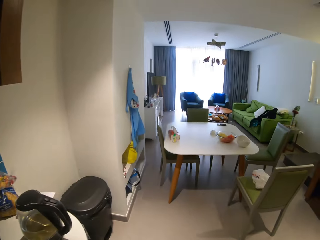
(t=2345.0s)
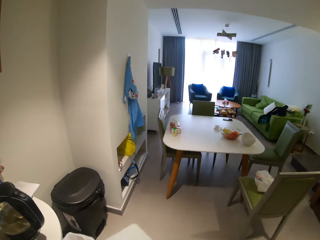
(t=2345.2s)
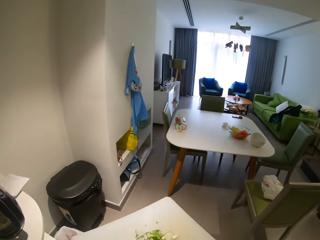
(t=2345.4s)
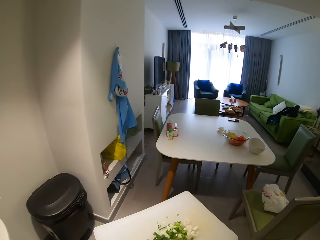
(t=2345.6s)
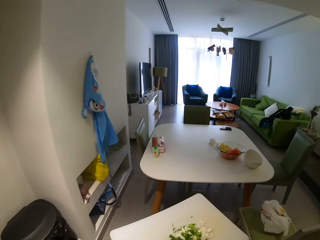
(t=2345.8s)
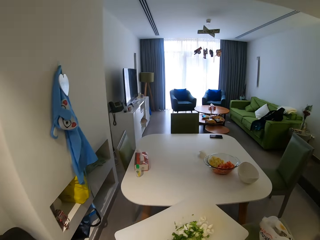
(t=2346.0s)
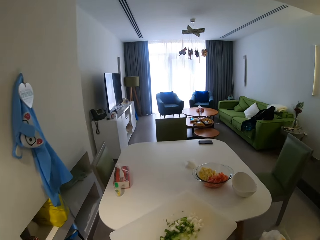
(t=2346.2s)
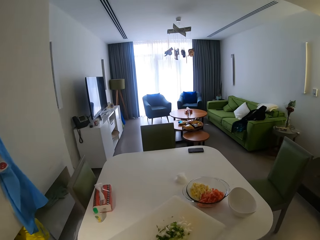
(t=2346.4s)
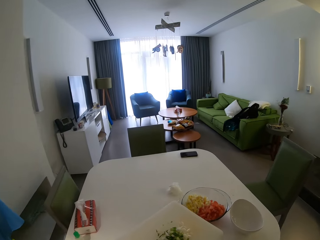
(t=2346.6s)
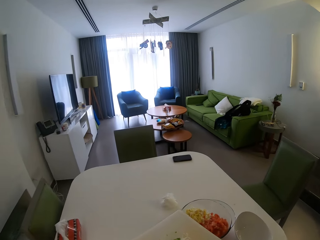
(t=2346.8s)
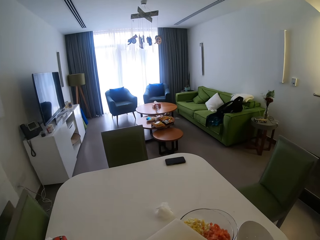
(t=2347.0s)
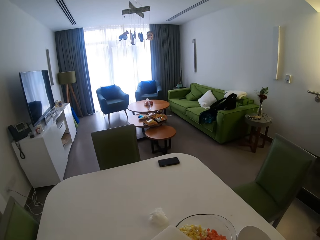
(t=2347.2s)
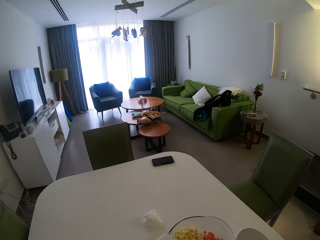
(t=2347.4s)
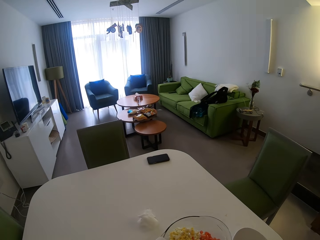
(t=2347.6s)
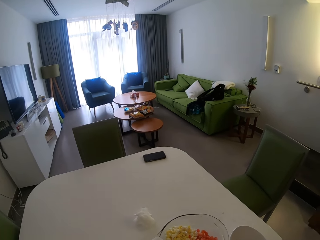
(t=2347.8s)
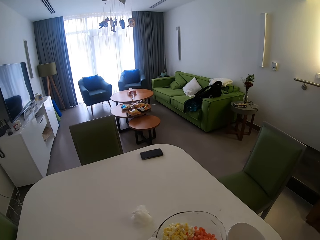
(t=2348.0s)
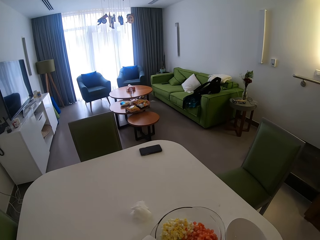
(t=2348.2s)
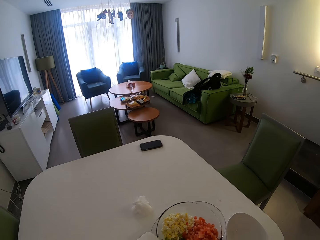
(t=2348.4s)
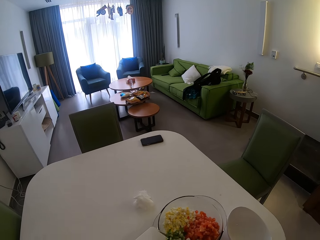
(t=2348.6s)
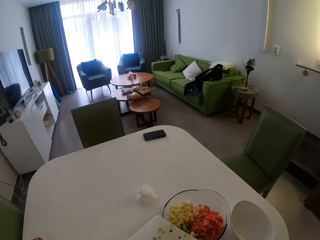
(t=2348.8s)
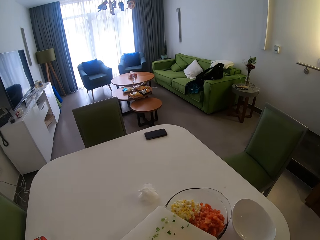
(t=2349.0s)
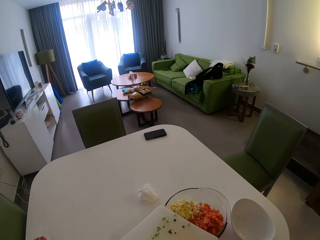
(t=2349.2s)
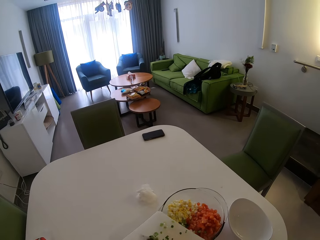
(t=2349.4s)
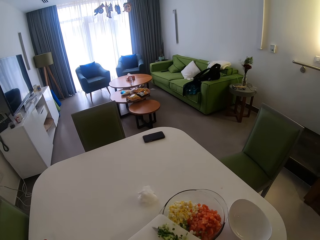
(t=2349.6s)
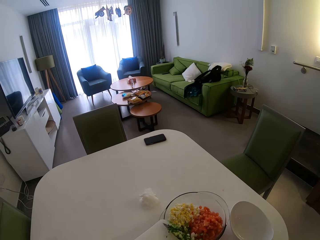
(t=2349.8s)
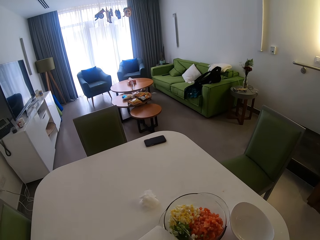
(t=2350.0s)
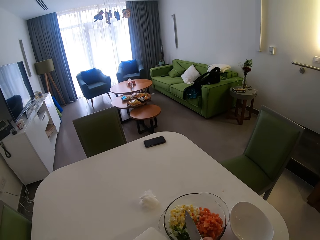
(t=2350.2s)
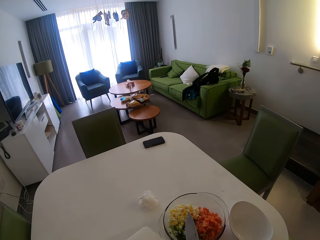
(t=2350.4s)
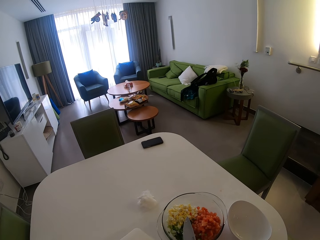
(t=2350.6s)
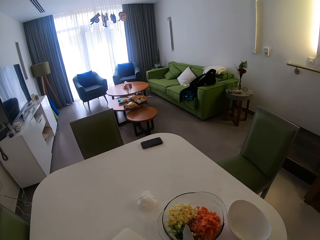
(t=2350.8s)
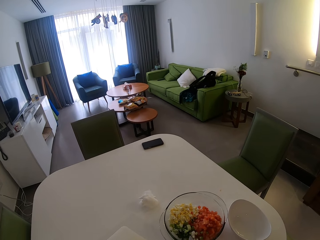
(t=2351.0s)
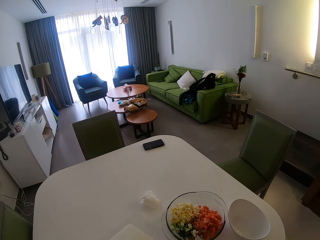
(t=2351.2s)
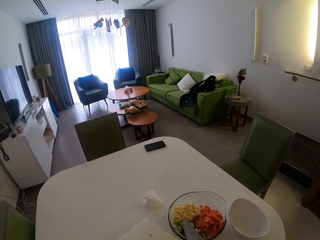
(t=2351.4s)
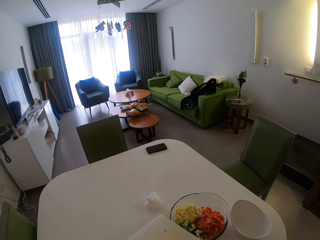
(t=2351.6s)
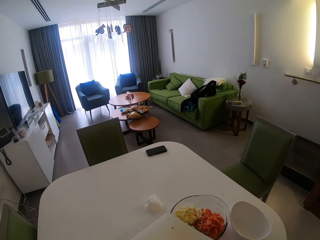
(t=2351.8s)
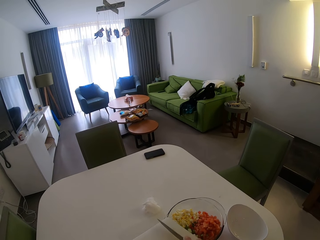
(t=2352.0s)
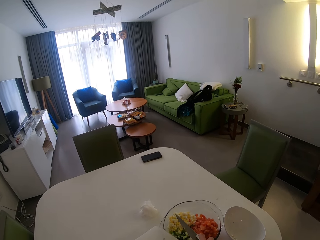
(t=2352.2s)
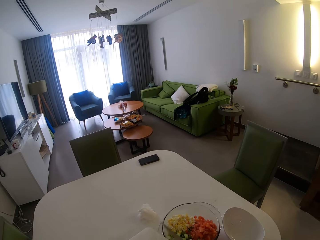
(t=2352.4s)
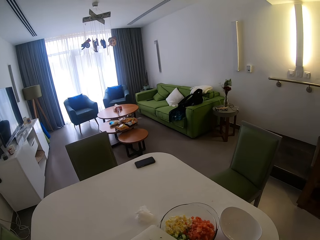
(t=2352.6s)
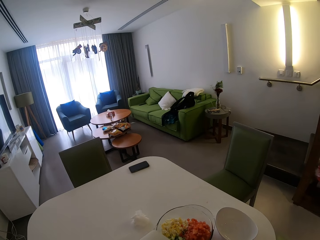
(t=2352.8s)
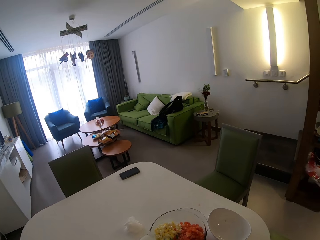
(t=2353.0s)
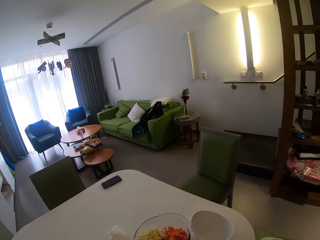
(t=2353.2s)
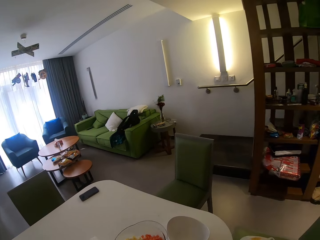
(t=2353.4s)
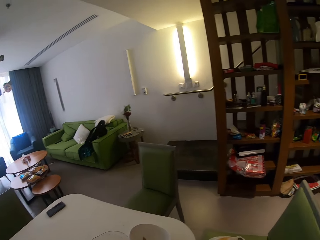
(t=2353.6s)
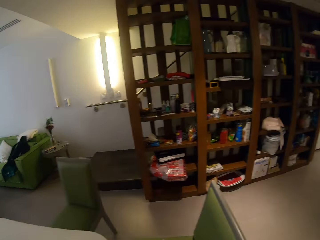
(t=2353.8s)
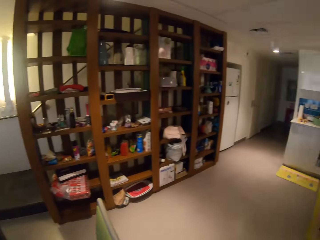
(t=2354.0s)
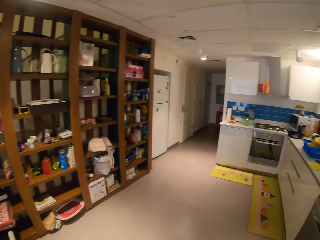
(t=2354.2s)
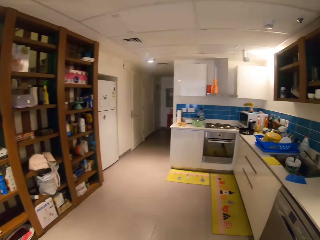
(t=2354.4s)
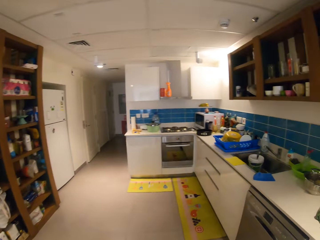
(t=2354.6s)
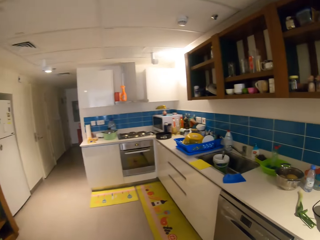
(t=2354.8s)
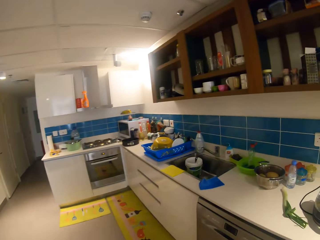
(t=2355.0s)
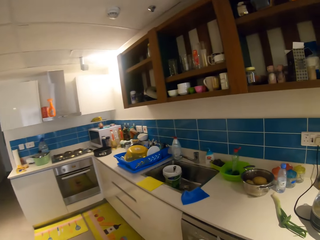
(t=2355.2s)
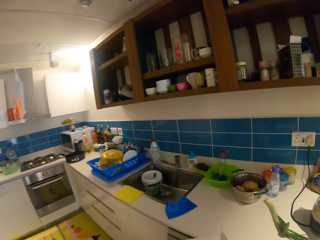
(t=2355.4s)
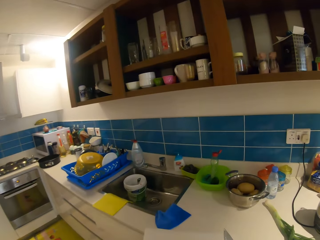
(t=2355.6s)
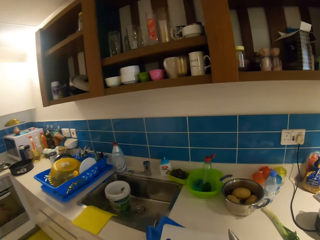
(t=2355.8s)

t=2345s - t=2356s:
The camera wearer walks around. She transfers the spring onion from the chopping board to the glass bowl with the knife in her right hand. She looks around the table. She walks around.

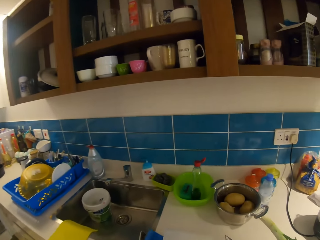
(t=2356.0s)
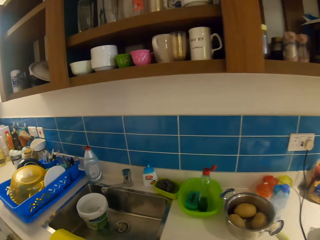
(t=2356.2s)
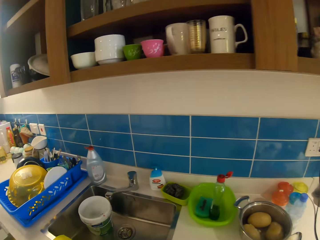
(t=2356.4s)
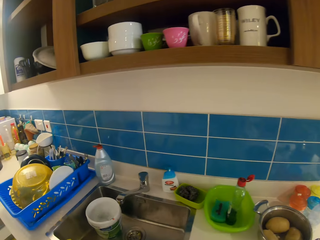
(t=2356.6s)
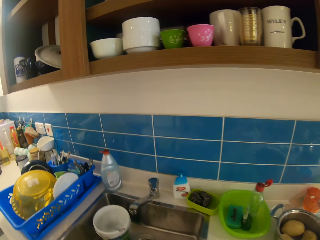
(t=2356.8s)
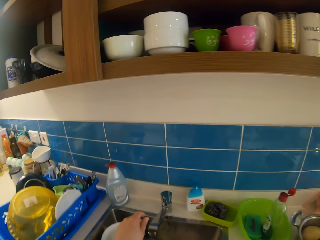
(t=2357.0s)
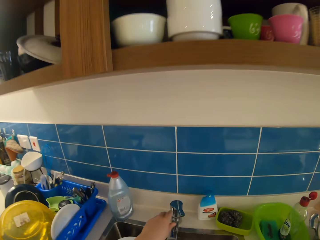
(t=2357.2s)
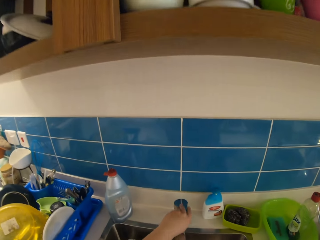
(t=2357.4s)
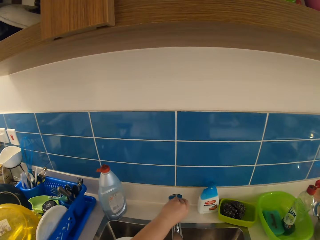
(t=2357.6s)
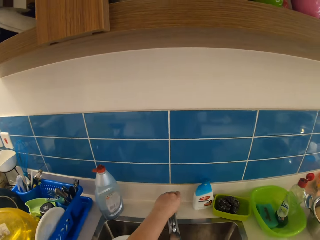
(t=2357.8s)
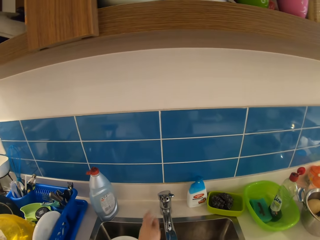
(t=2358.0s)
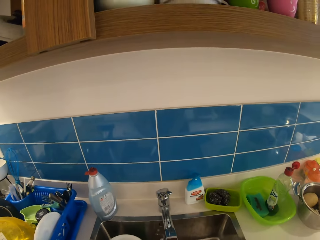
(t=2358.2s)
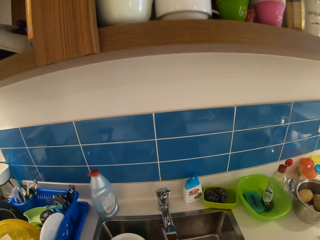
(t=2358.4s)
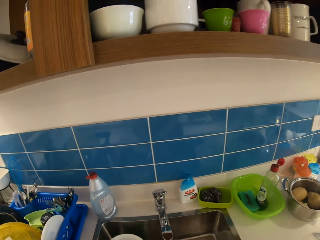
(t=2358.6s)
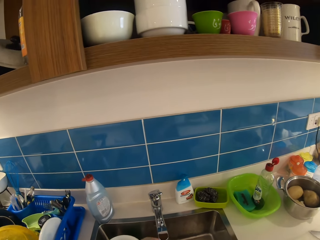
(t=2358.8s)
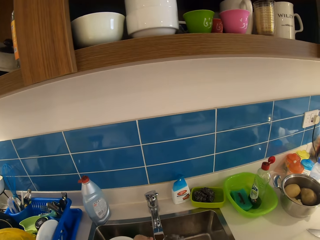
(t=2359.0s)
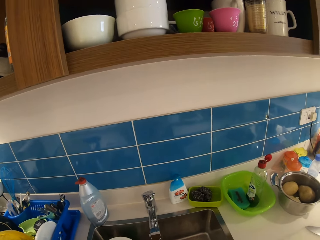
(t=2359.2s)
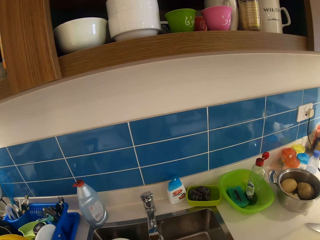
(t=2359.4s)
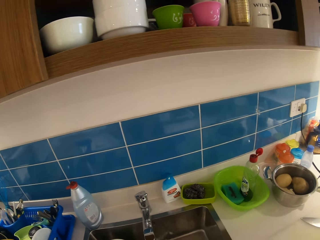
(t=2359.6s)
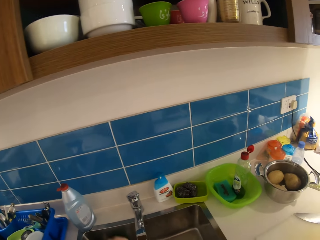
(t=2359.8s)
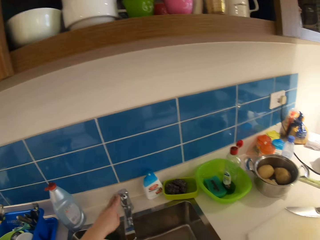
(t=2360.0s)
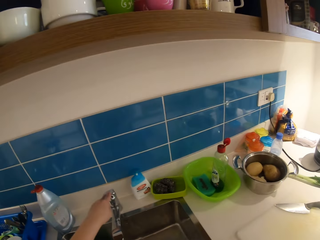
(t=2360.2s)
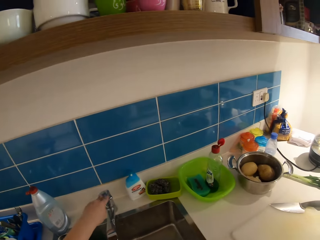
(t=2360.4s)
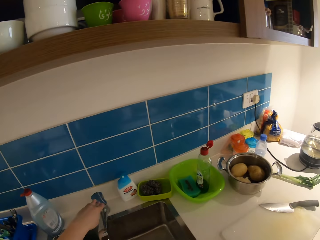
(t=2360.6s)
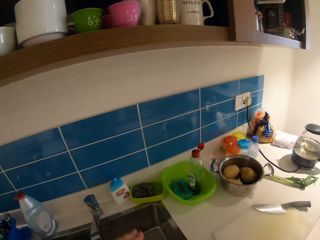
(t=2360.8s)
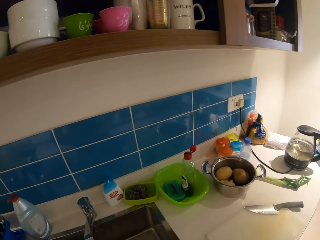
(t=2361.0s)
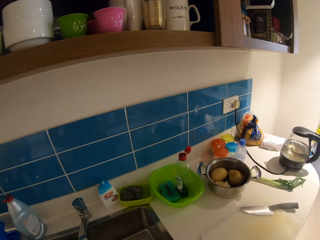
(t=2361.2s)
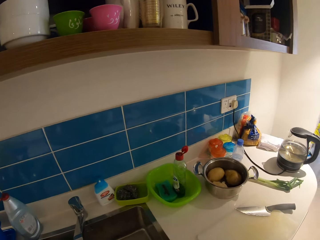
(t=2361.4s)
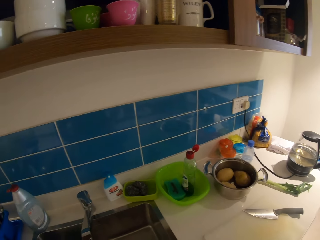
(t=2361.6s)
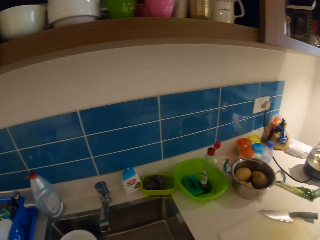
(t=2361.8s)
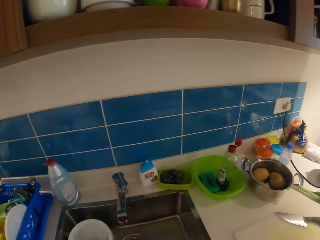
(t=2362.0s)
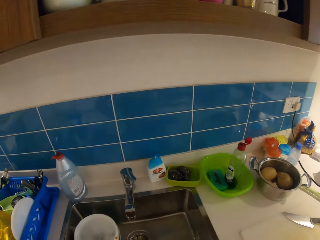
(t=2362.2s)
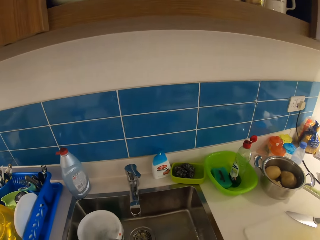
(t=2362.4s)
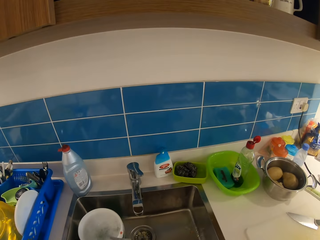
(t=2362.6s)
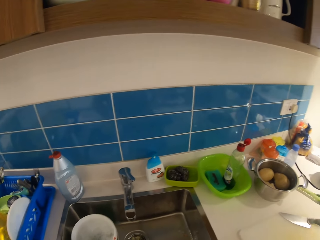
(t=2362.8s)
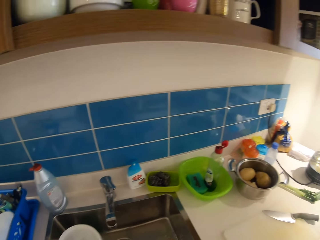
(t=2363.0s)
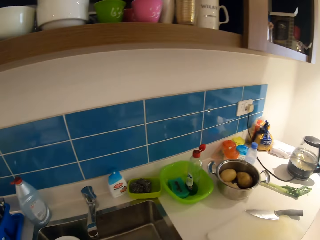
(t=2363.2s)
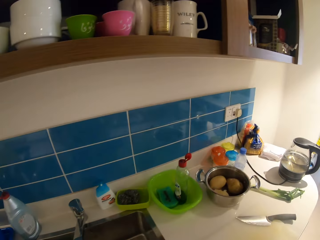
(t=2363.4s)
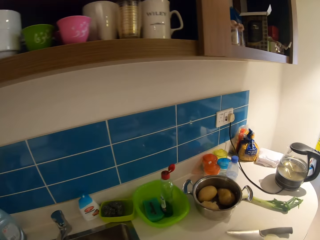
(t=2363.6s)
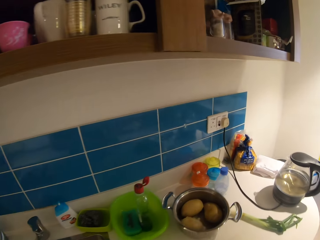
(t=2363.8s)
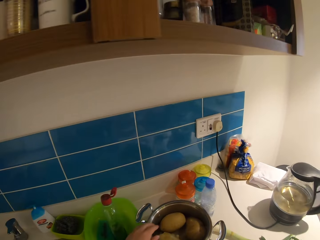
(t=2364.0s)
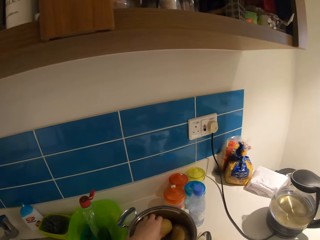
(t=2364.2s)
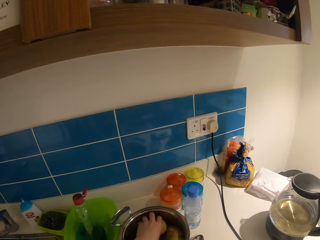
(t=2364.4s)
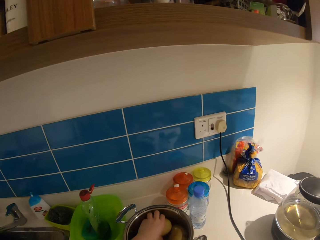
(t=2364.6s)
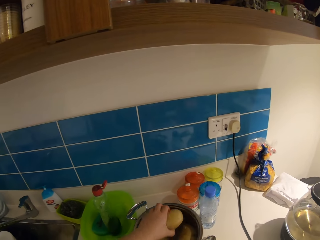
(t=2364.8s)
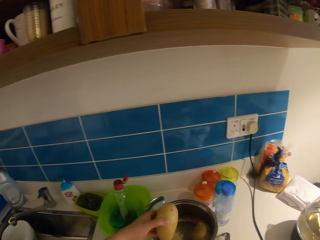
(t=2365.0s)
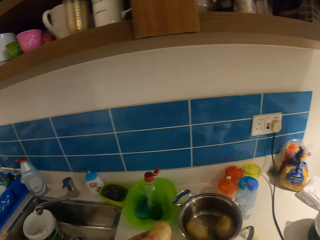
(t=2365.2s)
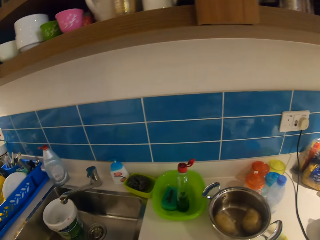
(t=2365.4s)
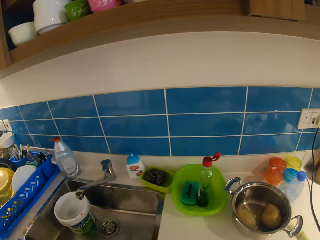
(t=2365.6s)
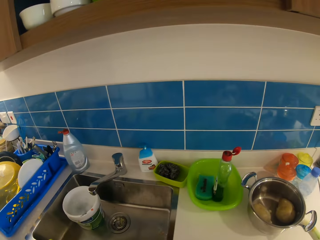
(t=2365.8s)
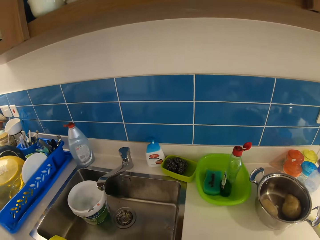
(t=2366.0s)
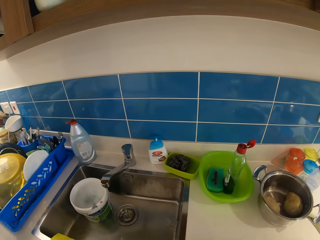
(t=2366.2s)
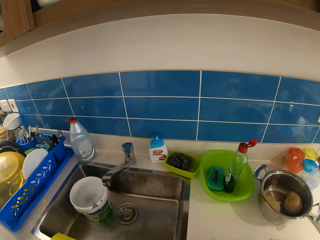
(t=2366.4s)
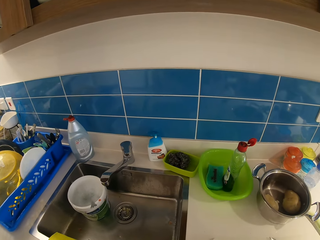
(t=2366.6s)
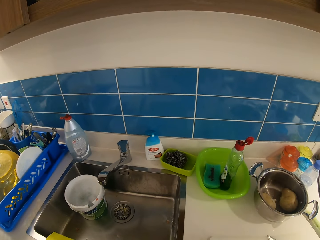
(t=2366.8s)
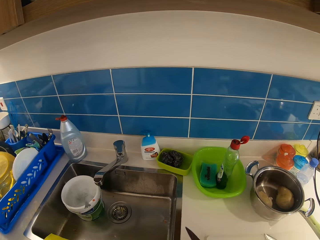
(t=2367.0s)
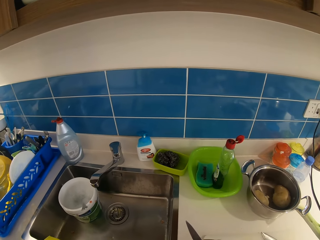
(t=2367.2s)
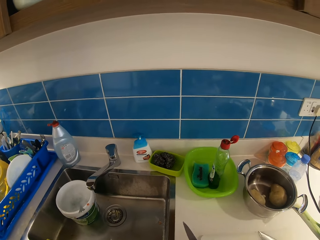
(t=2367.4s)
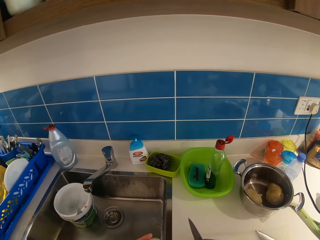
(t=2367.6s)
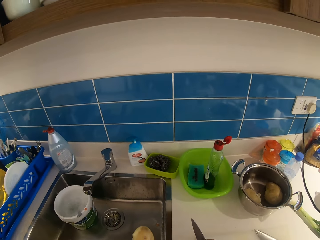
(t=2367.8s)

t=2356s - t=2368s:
The camera wearer drops the chopping board and knife on the counter with both hands. She turns on the tap with her left hand. She washes the chopping board. She turns on the tap with her left hand. She closes the tap. She looks around. She makes a step. She takes a potato from the pot with her left hand. She looks around.
